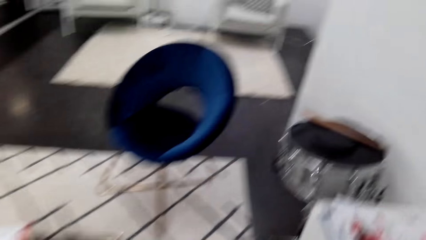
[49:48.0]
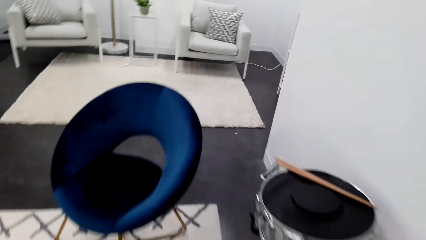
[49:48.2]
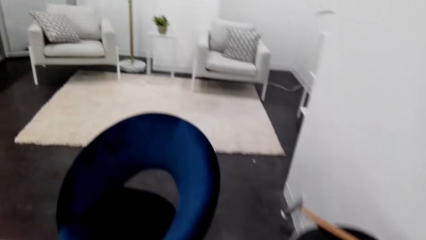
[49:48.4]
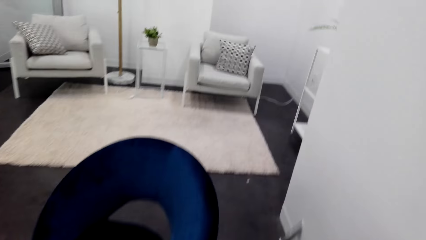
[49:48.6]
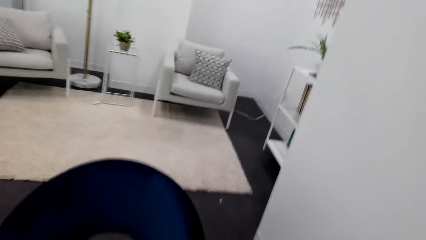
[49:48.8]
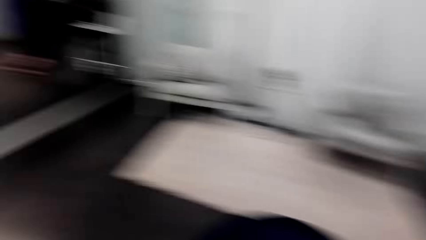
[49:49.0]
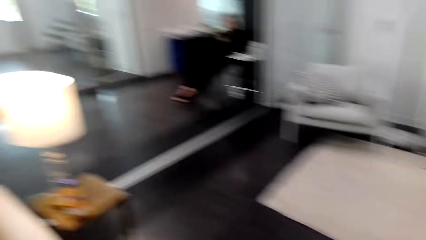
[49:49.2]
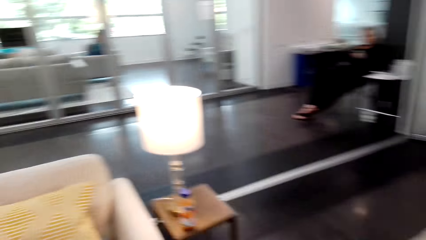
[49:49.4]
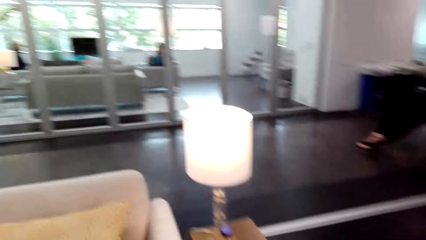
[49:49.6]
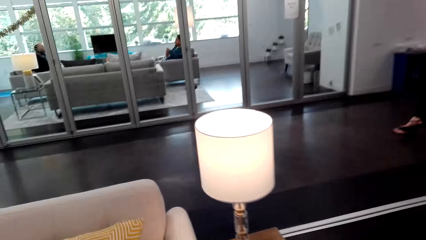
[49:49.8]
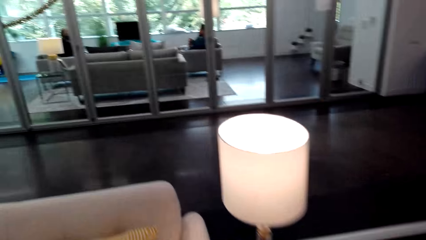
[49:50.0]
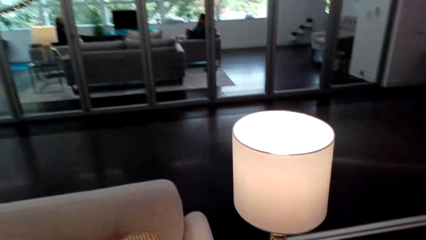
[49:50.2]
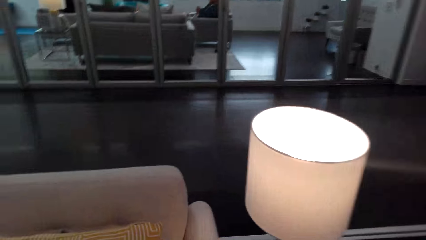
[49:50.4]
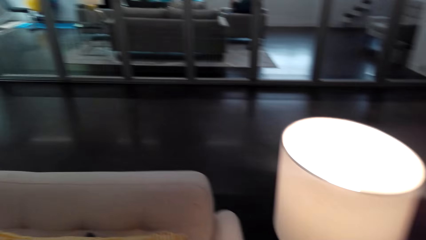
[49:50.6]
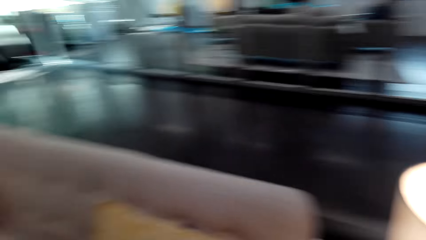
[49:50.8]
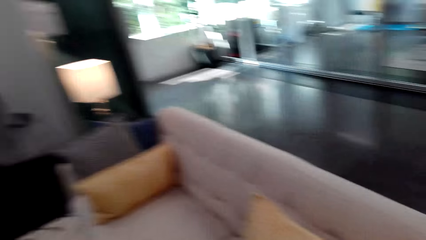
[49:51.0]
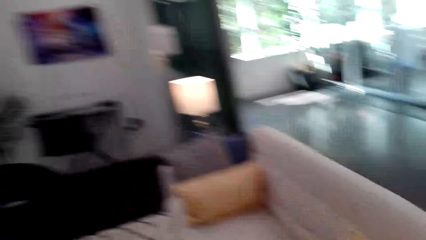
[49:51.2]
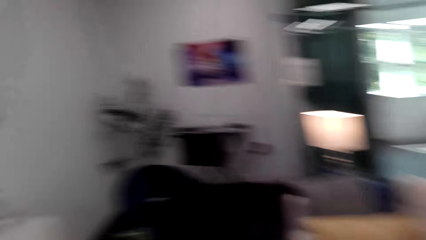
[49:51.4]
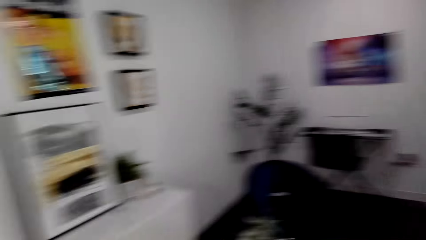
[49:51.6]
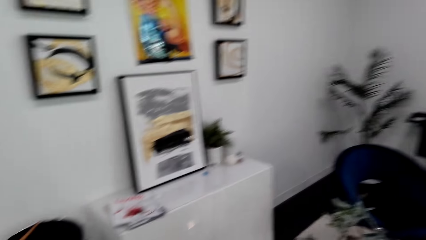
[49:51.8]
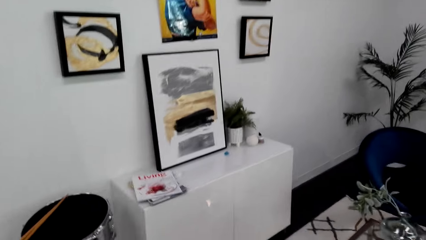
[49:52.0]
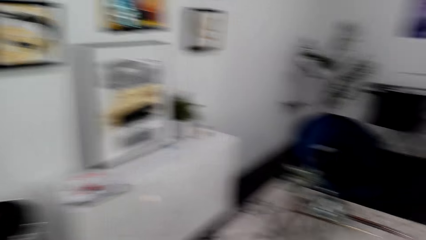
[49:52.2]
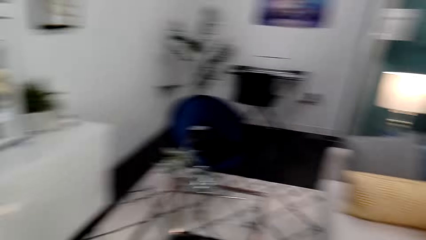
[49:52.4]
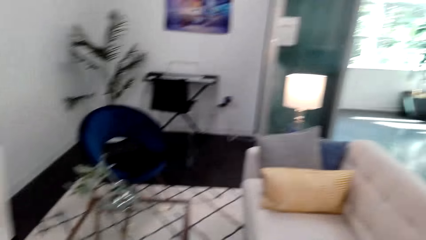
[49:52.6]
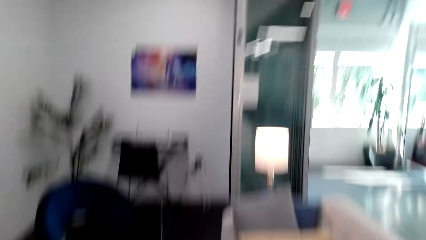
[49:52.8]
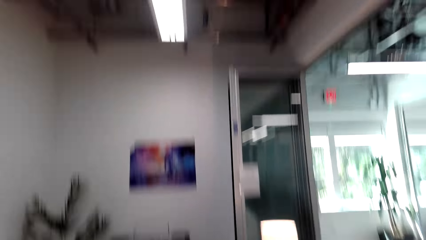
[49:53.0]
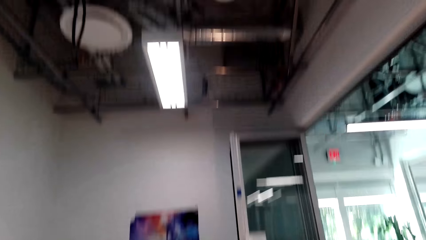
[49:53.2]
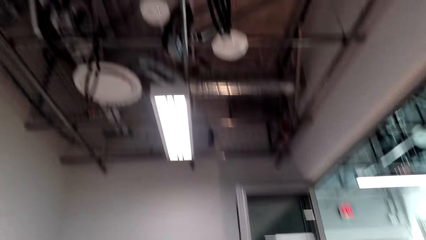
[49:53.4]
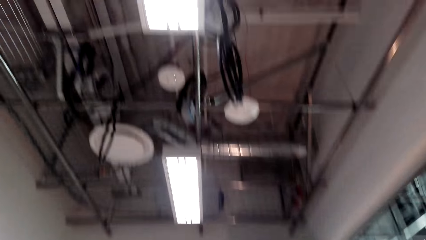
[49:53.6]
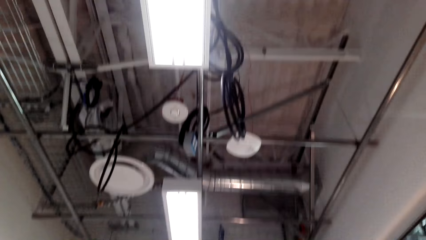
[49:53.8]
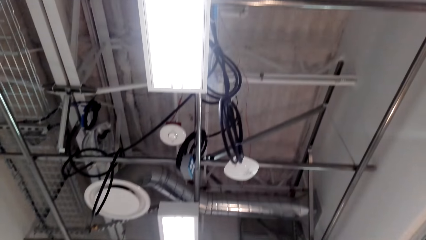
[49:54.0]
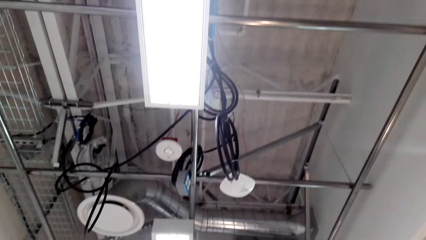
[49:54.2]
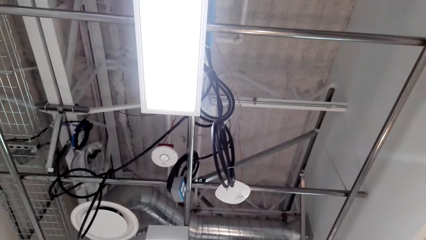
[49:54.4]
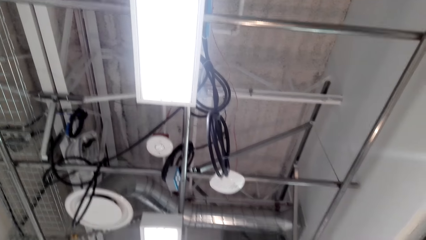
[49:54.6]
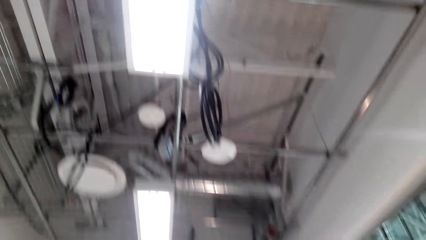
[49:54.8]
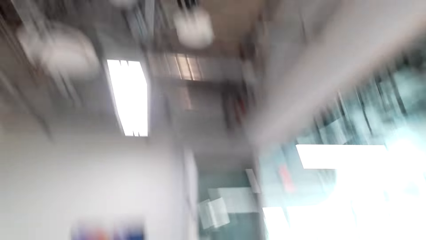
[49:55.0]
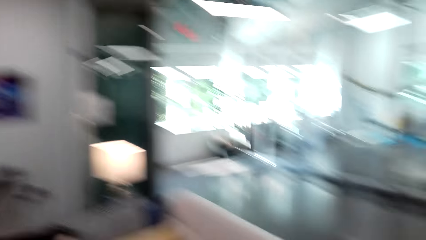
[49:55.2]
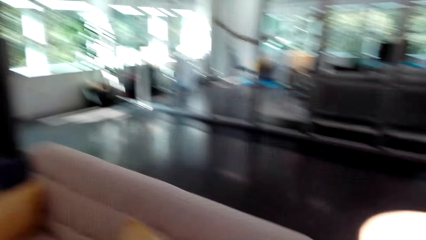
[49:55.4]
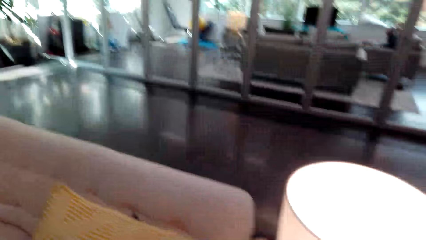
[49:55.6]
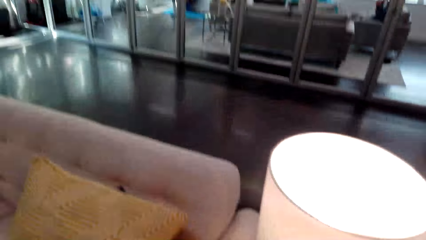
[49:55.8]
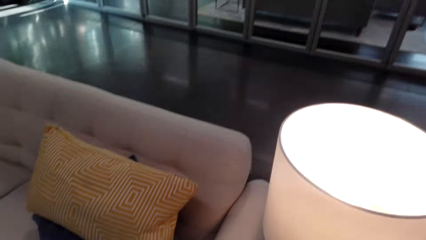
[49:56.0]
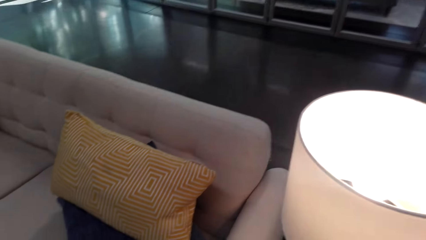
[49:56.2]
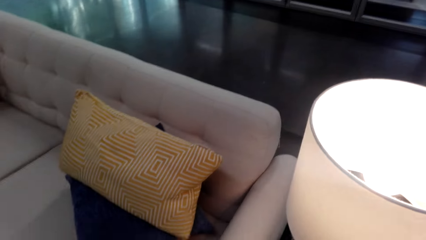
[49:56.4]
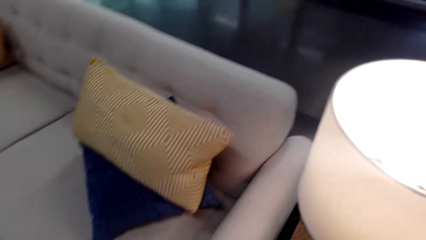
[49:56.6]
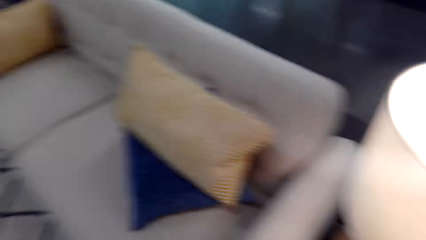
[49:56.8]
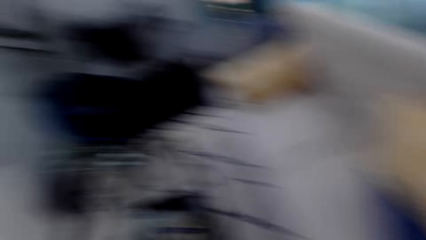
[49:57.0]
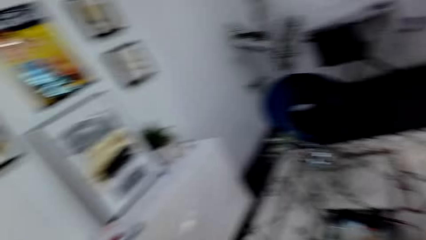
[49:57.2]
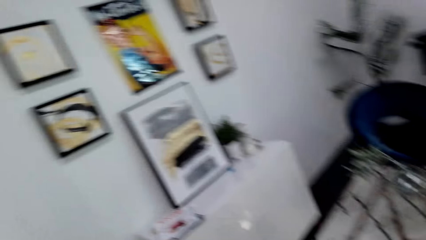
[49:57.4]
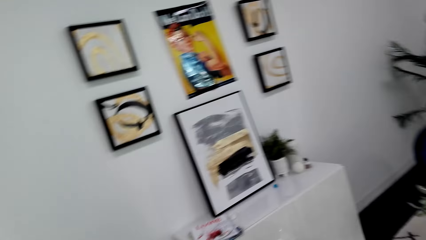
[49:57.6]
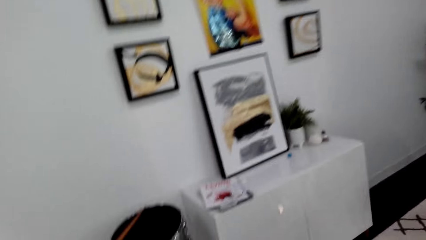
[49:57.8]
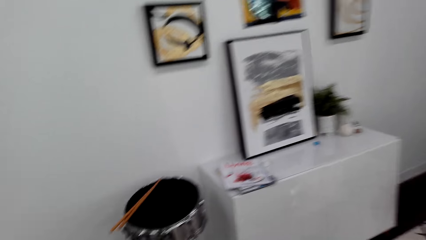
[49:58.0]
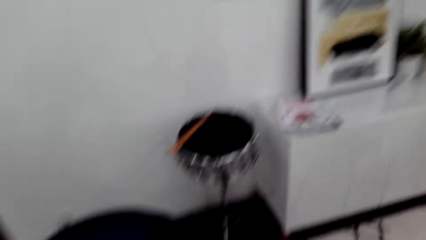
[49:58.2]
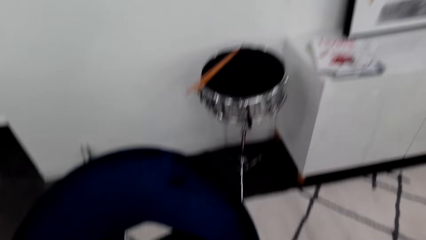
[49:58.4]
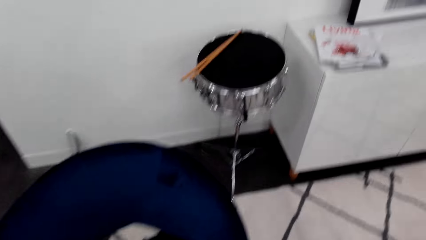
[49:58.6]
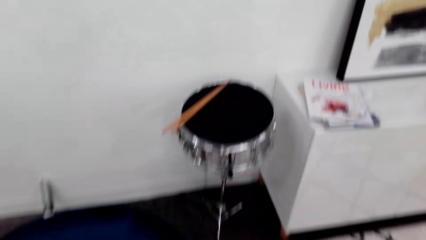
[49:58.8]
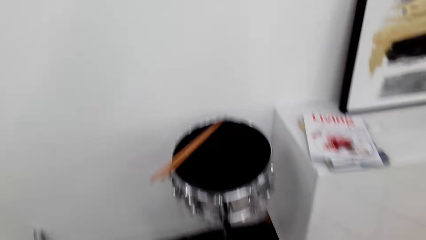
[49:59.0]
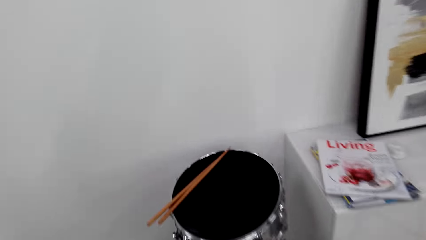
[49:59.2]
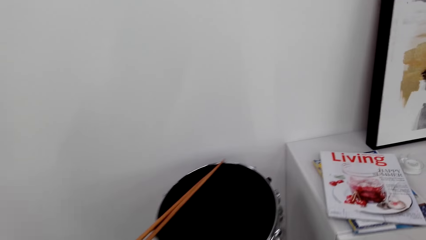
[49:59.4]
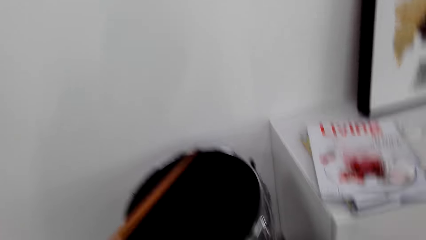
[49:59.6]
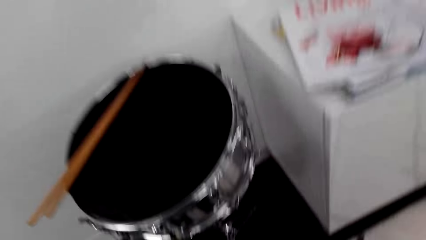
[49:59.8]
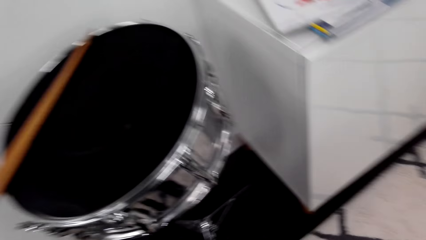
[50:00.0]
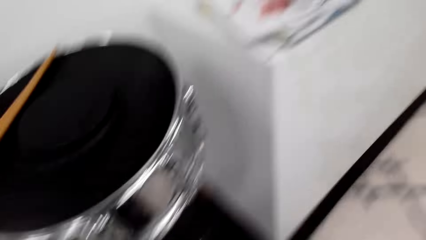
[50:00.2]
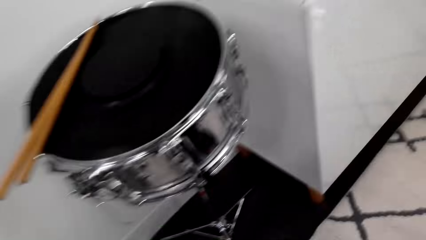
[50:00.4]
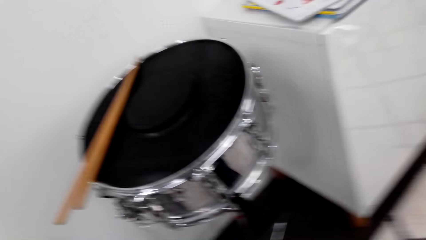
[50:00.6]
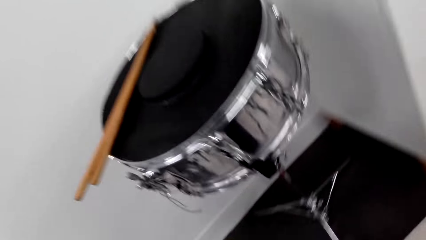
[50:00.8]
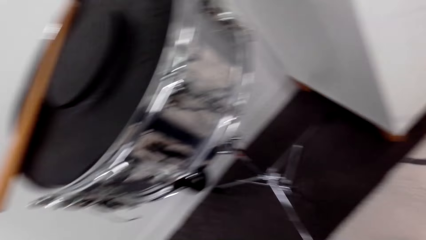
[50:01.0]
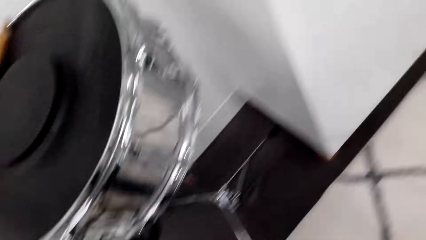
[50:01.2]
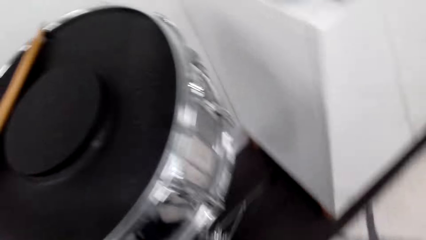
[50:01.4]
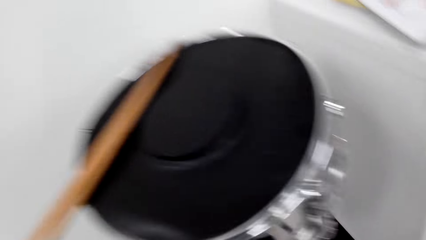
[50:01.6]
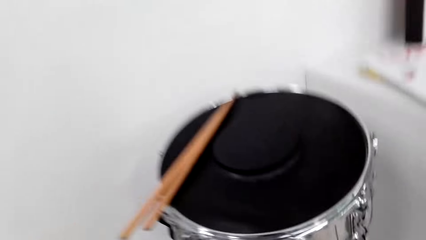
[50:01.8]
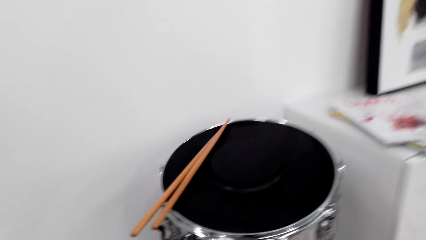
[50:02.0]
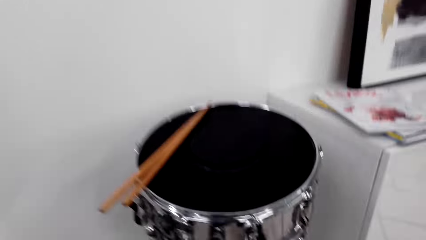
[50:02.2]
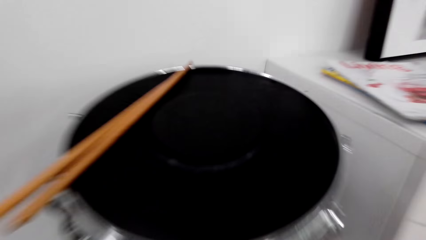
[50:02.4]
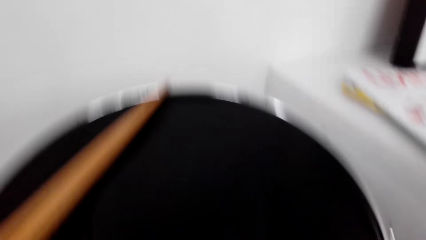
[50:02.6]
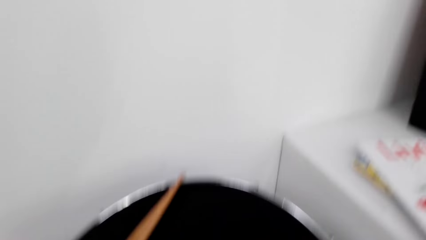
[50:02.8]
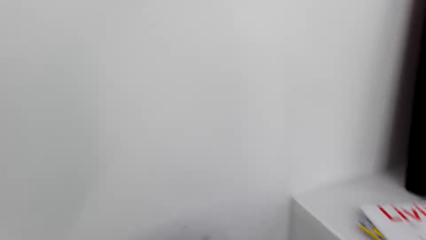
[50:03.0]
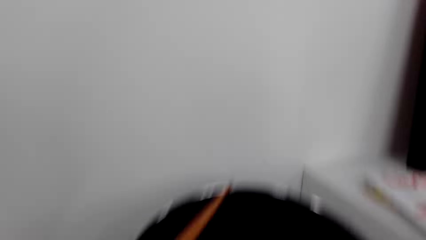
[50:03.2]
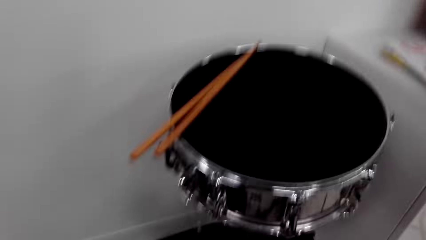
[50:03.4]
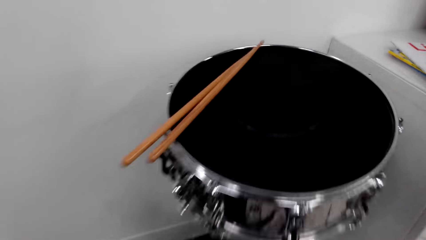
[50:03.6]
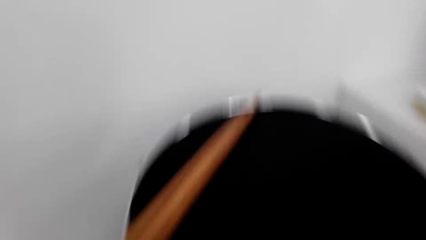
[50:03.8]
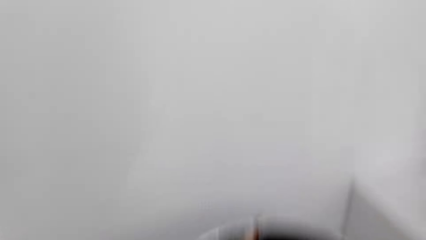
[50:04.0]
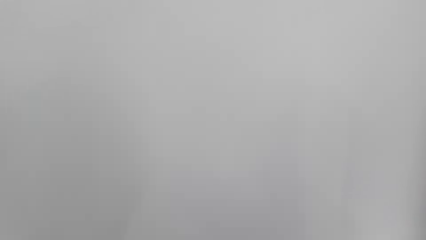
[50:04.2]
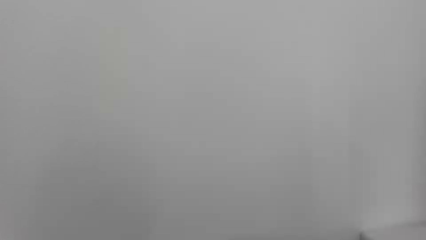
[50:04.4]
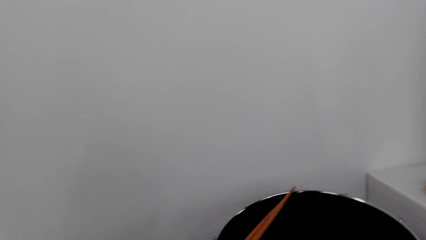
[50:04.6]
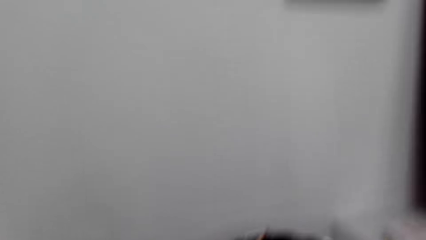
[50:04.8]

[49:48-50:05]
The camera wearer looks around. They look up. They look around.
